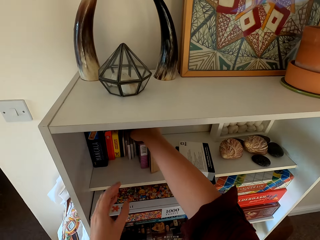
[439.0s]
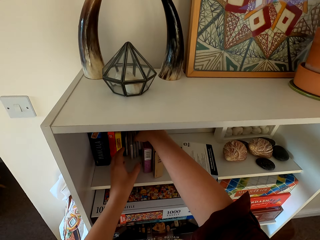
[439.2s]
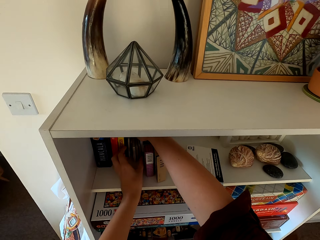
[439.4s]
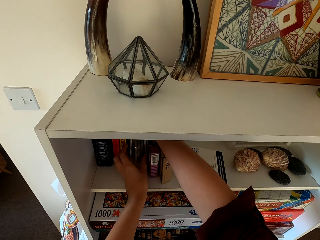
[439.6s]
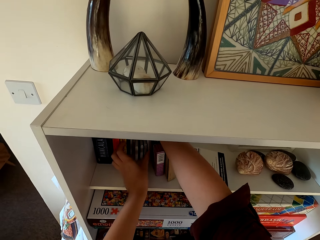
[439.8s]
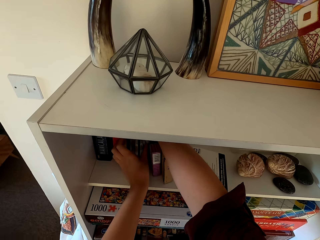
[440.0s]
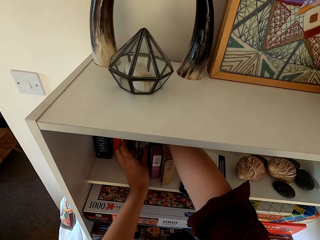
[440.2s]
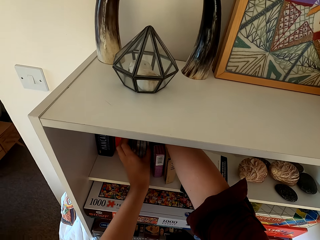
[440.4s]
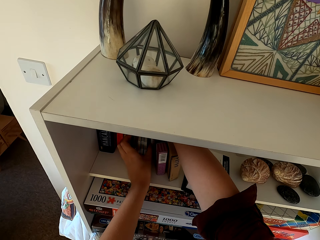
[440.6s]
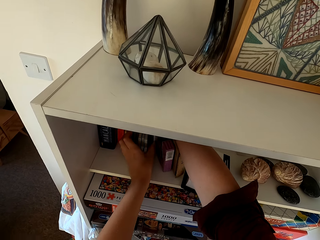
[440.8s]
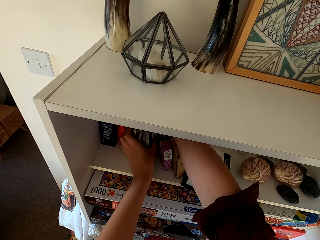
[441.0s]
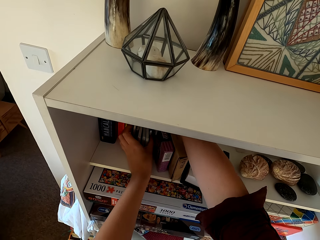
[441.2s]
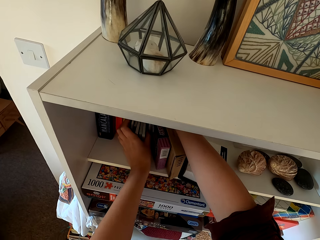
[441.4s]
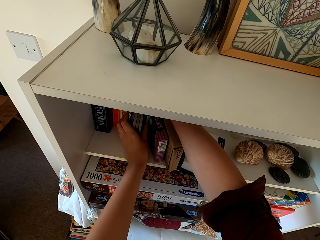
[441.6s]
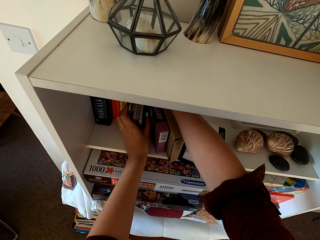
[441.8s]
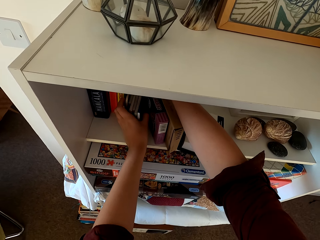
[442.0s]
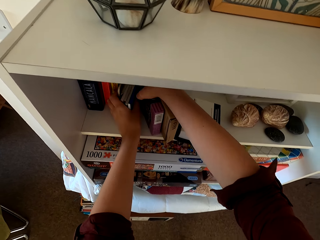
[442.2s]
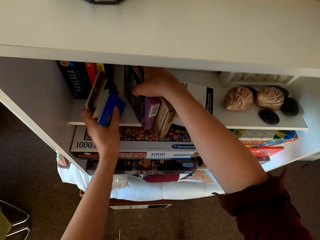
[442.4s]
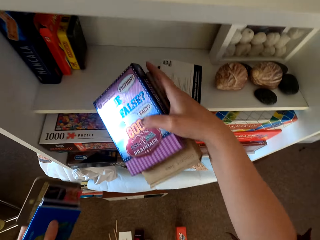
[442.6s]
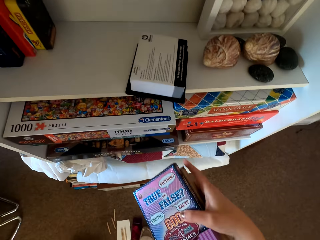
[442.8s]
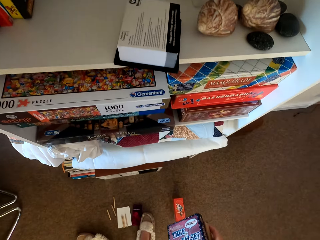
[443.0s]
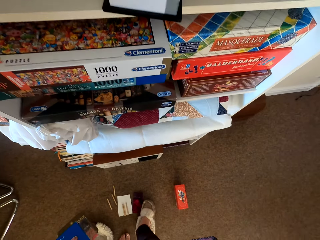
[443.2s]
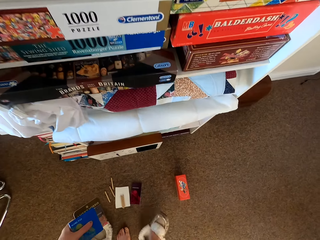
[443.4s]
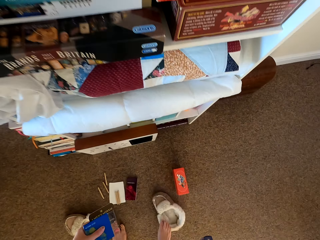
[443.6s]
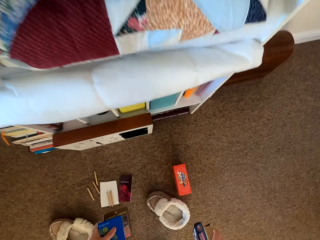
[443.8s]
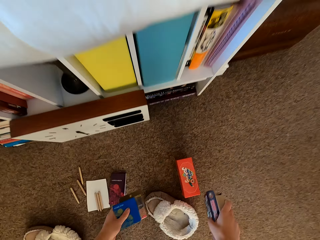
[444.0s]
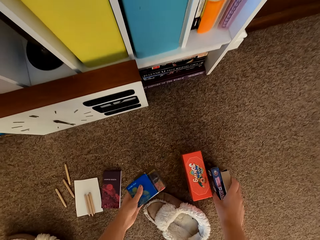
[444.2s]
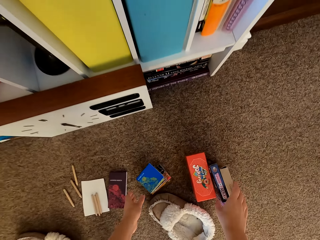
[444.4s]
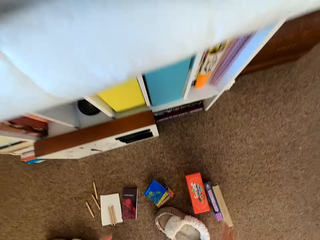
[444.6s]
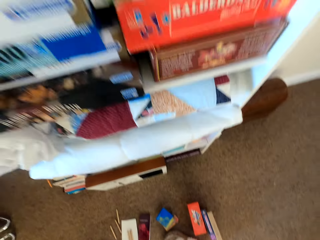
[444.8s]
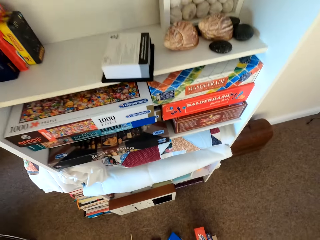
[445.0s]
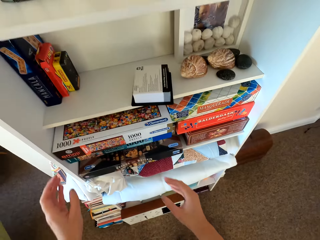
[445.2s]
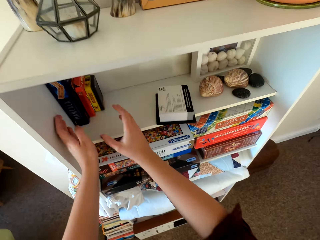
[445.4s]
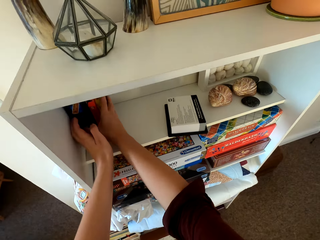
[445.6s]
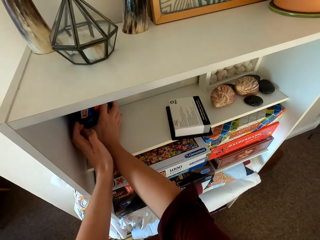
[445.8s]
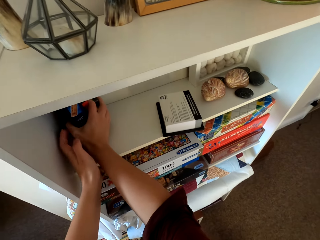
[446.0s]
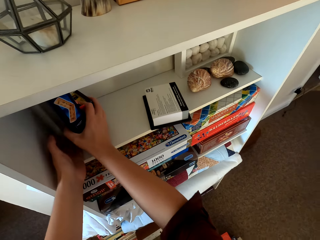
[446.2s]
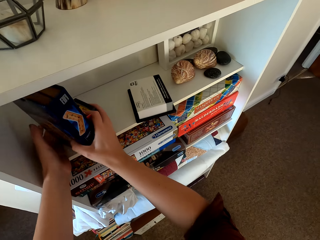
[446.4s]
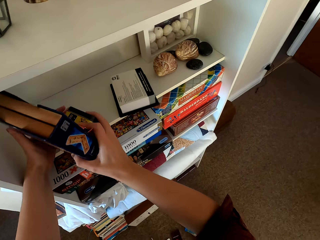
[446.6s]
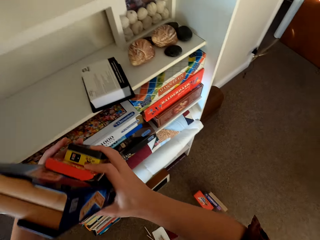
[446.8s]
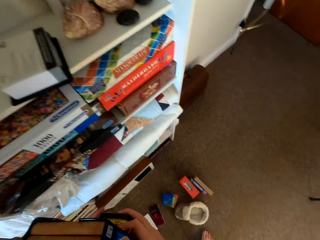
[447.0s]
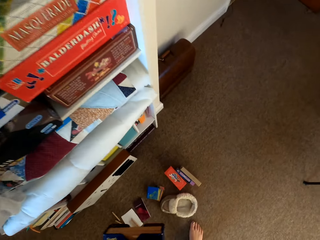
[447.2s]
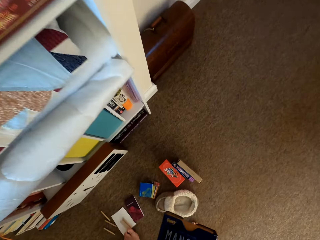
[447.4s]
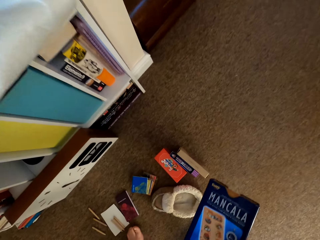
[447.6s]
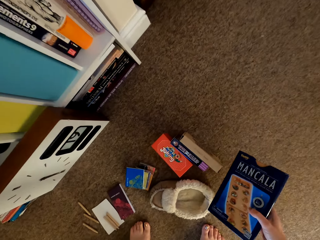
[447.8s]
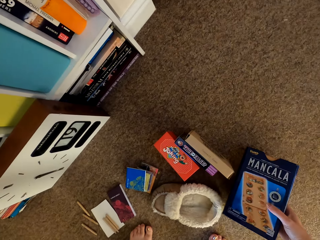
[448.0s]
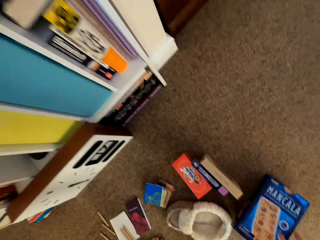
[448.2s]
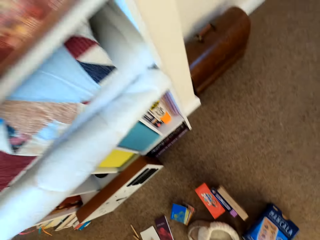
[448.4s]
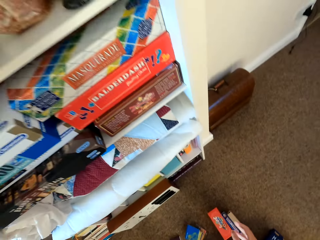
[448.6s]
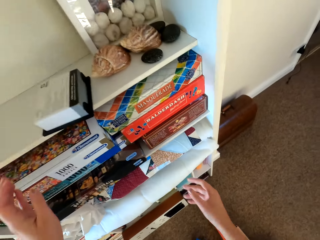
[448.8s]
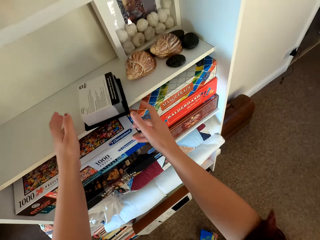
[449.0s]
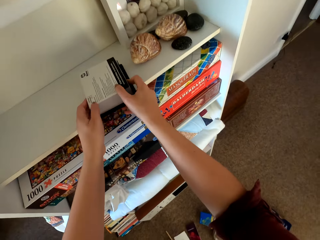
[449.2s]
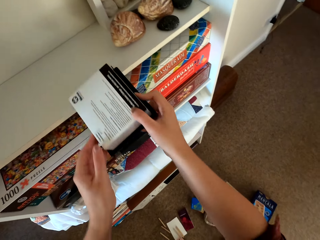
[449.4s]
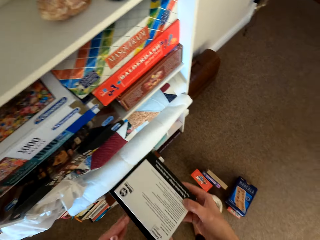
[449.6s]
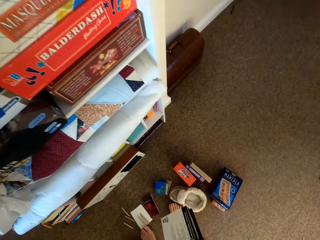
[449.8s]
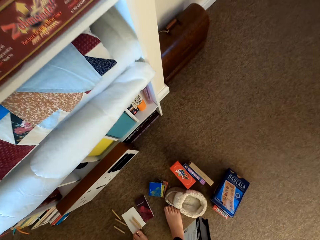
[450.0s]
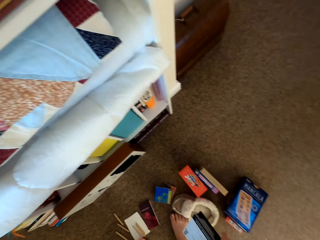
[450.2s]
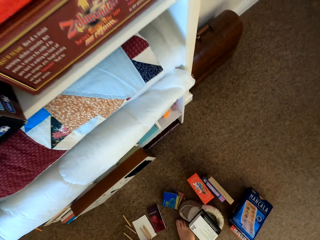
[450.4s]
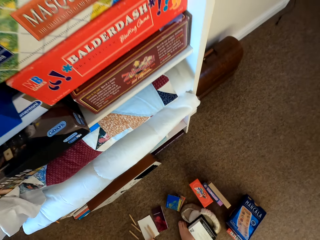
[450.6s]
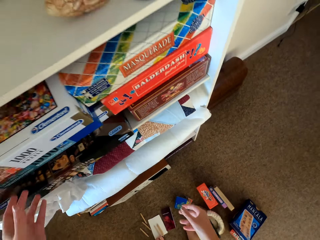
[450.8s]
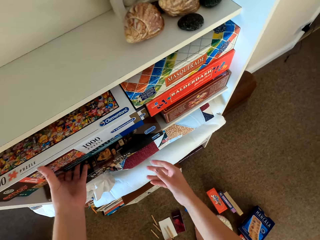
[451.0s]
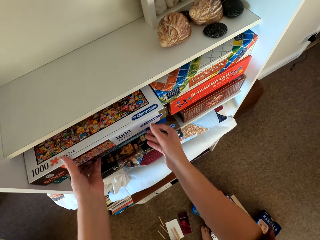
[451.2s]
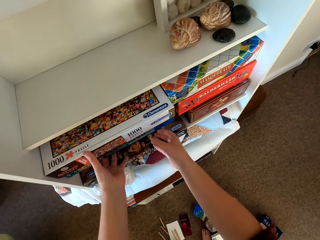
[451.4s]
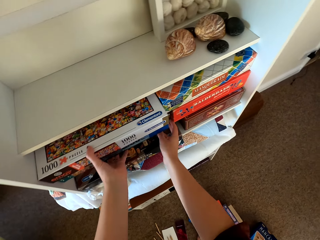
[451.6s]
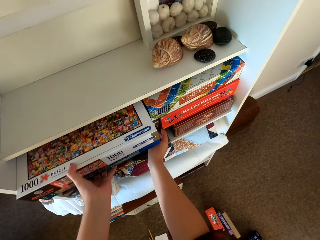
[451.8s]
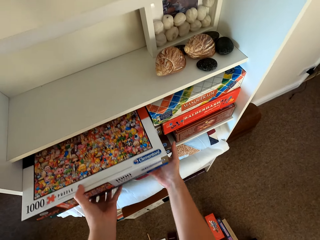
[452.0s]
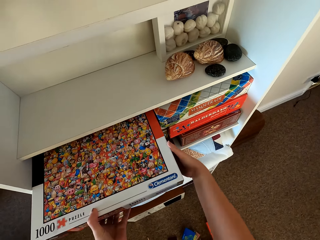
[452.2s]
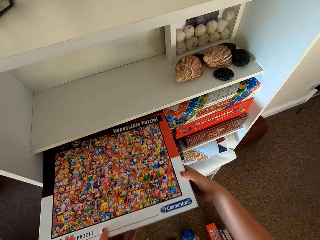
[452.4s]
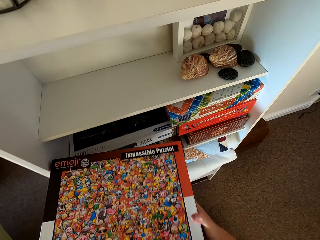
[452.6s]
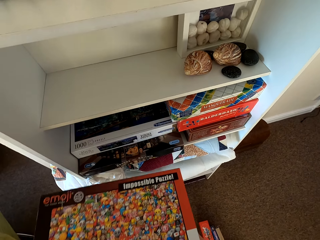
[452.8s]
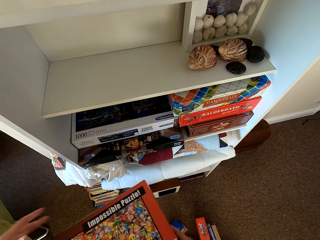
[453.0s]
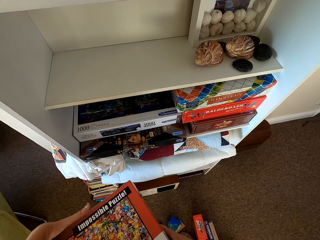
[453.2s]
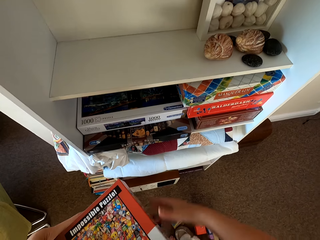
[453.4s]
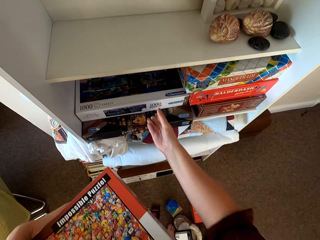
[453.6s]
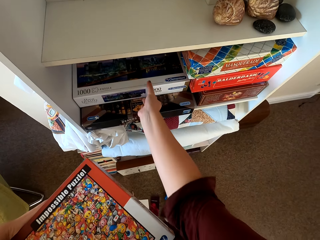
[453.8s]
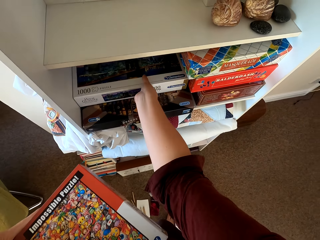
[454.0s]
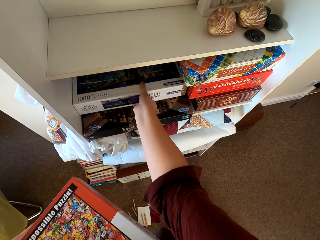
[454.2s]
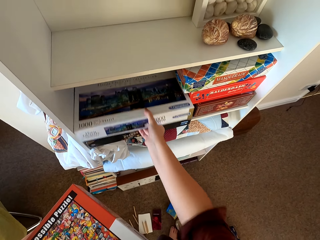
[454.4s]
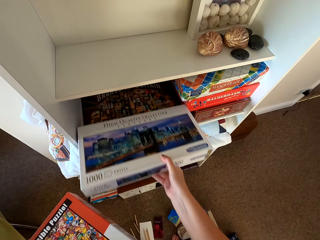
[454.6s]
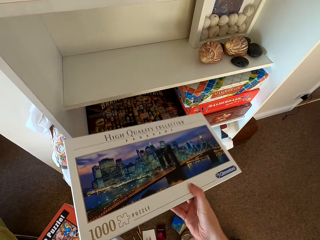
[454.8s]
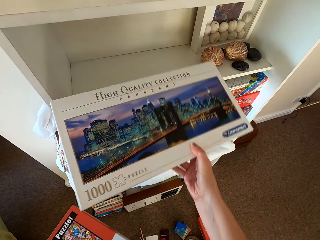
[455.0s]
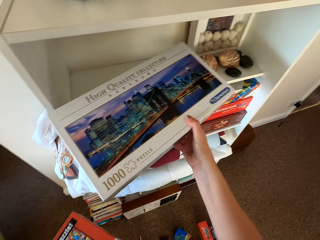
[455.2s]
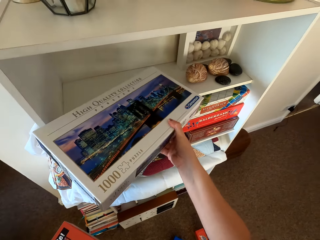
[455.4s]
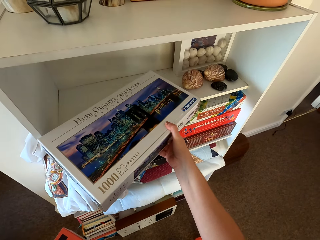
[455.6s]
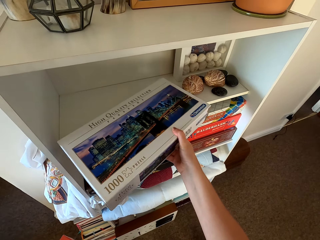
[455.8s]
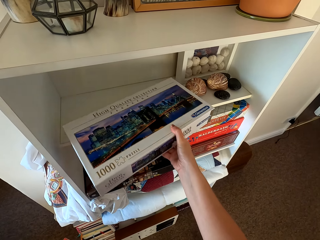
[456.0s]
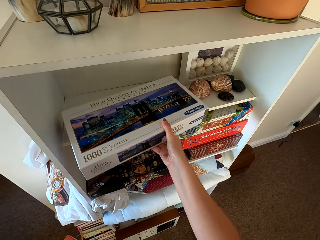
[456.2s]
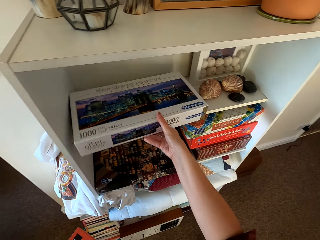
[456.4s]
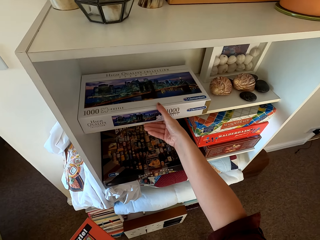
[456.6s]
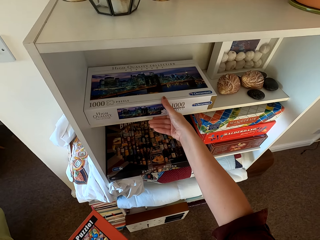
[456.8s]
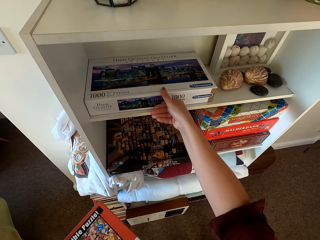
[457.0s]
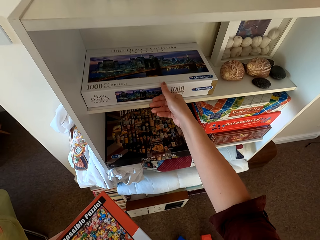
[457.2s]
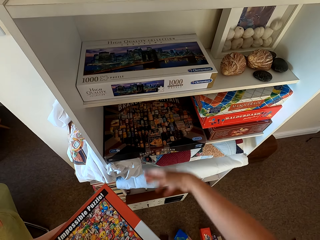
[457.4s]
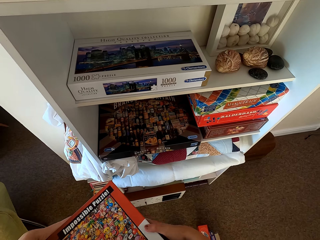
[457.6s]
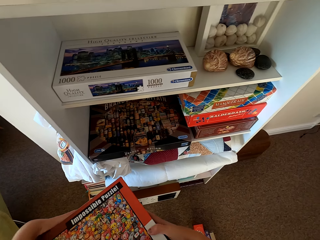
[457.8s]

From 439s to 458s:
The camera wearer arranges cartons on the shelf. They pick stuff from the shelf. They put boxes on the floor. They pick boxes from the shelf. They put the box on the floor. They arrange the boxes on the shelf.

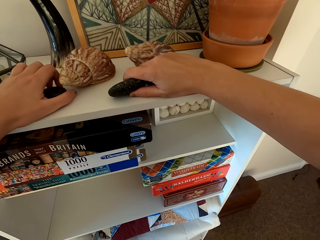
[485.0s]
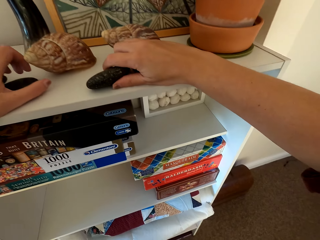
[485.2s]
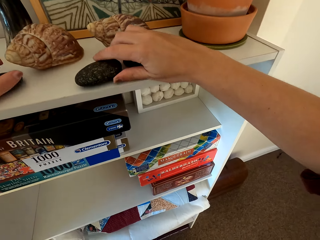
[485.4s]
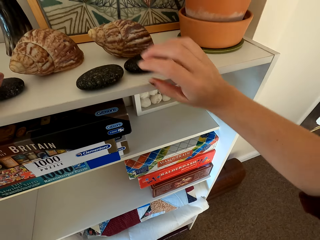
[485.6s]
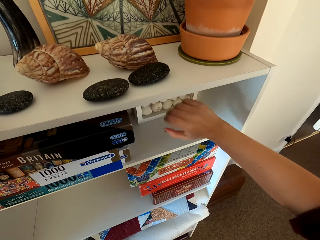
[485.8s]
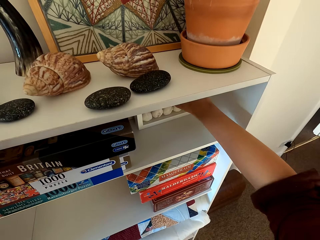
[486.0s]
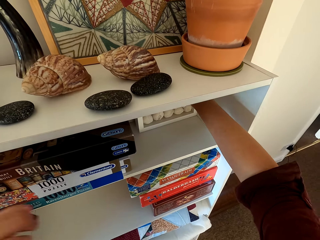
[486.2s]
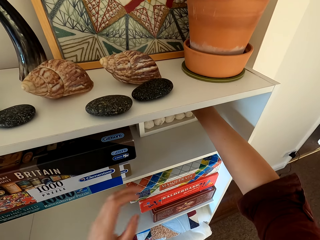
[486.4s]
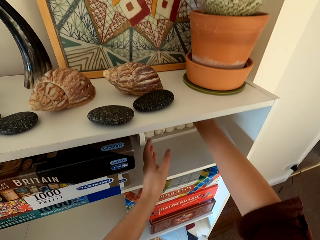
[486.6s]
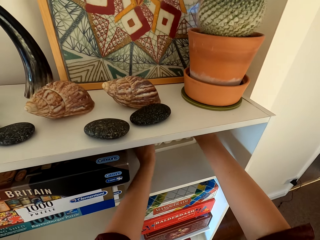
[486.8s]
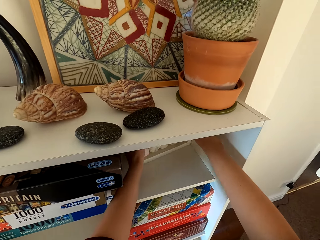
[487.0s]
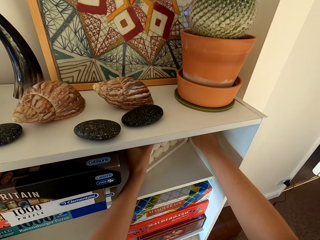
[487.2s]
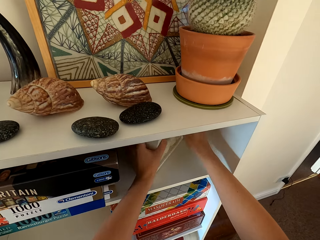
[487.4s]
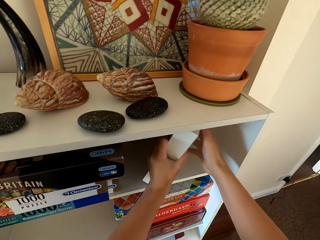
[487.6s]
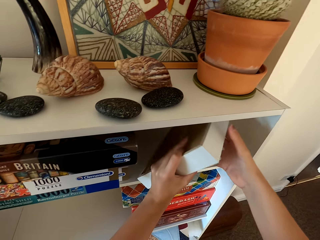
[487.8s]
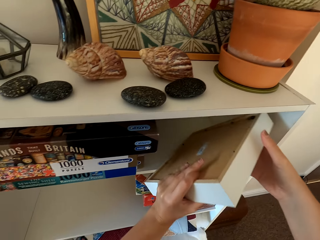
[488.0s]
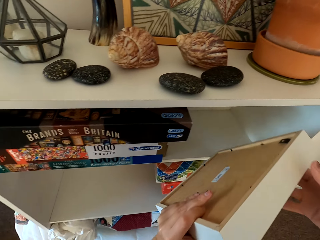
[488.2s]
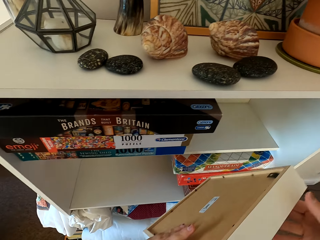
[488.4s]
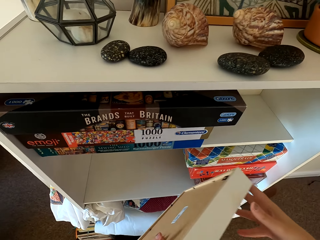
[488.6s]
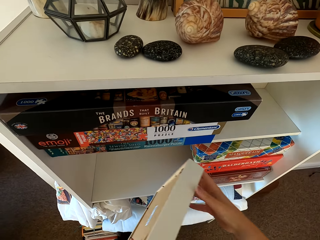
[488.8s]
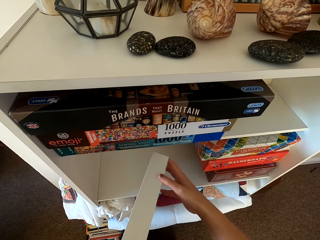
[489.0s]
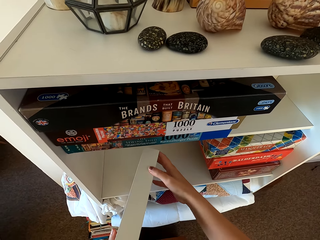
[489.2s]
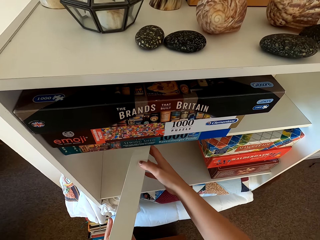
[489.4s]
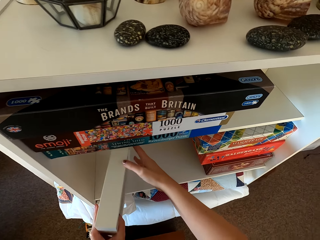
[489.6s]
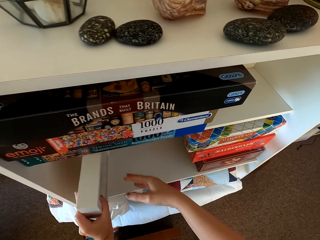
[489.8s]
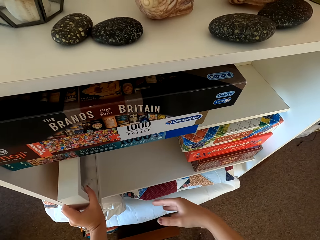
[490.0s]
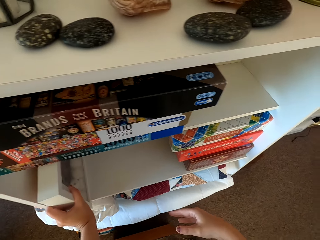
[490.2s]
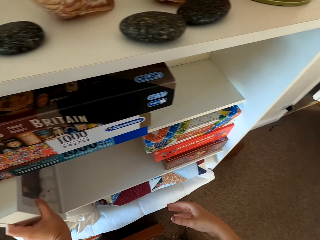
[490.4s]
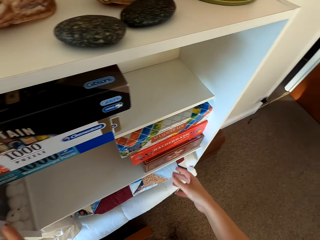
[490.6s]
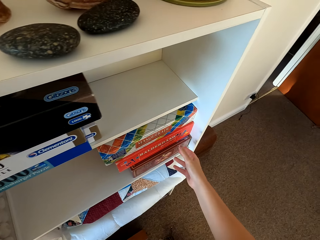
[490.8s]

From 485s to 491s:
The camera wearer puts pebble stones on the shelf. They pick up the portrait. They put the portrait in the shelf.
